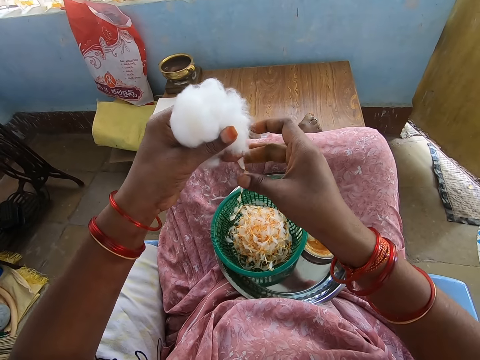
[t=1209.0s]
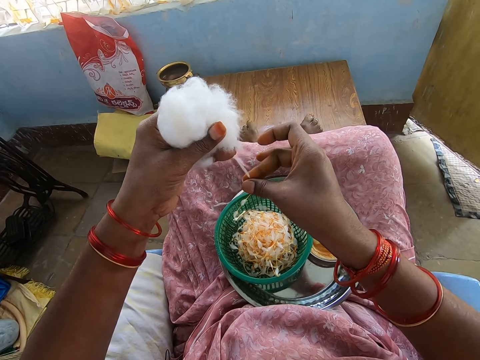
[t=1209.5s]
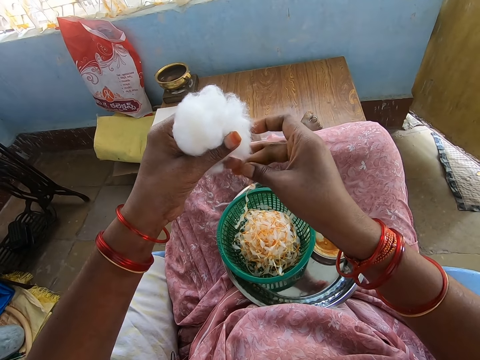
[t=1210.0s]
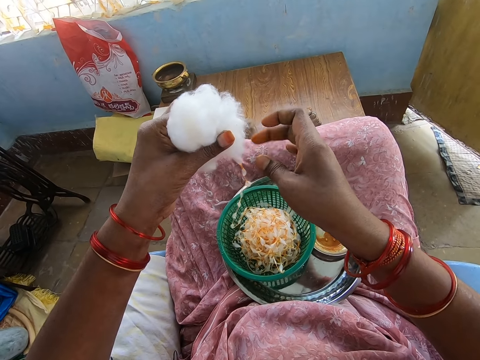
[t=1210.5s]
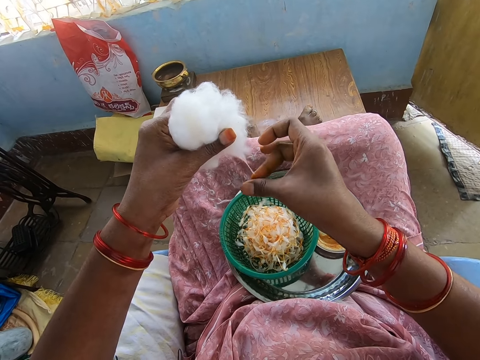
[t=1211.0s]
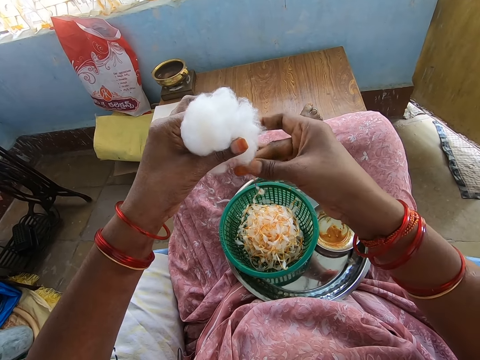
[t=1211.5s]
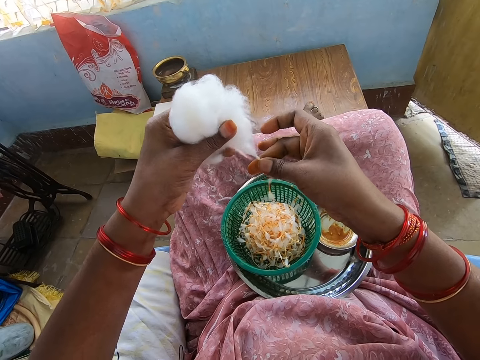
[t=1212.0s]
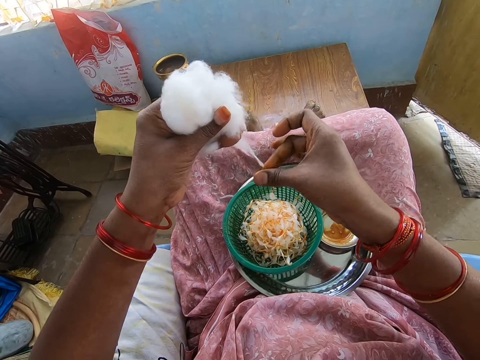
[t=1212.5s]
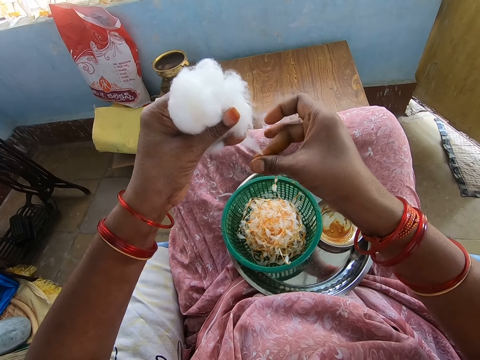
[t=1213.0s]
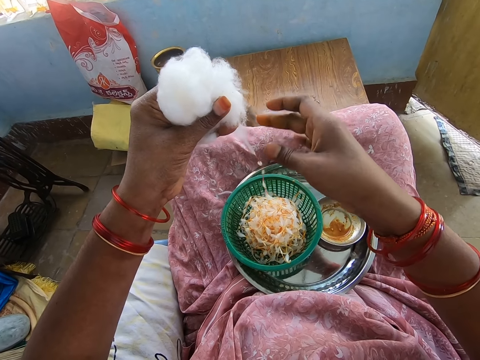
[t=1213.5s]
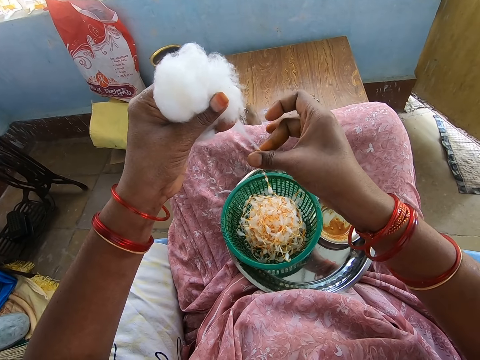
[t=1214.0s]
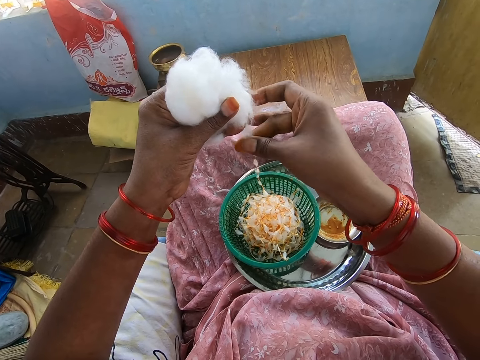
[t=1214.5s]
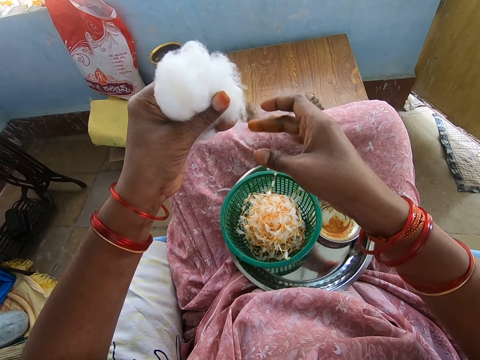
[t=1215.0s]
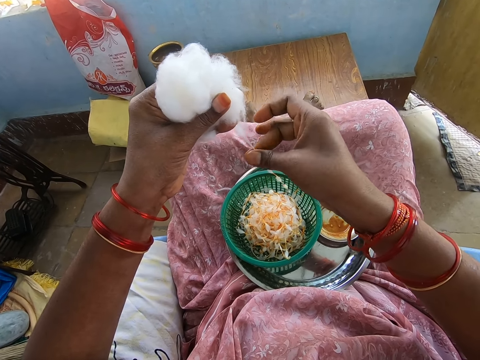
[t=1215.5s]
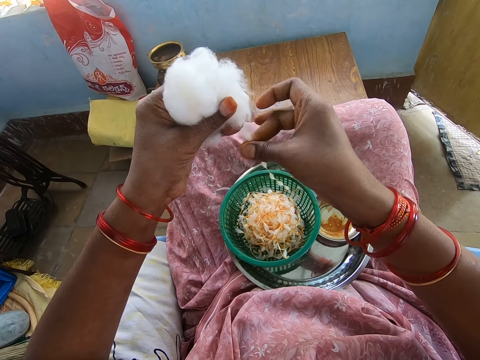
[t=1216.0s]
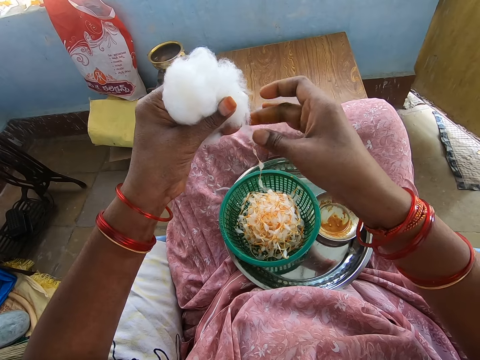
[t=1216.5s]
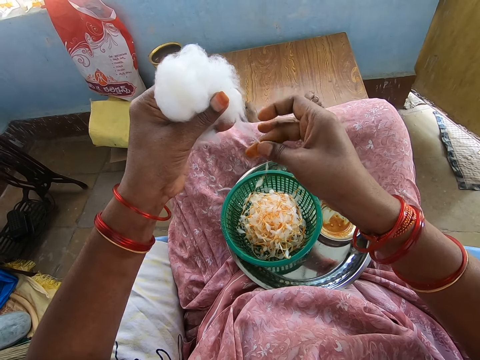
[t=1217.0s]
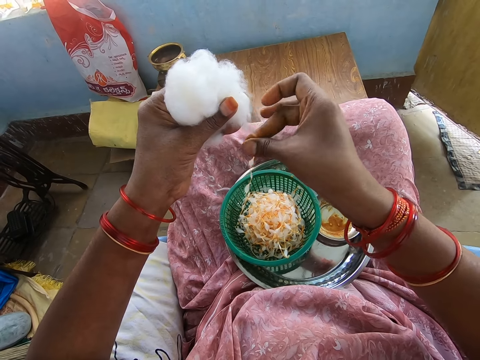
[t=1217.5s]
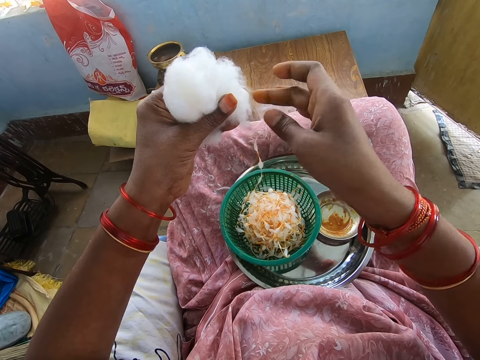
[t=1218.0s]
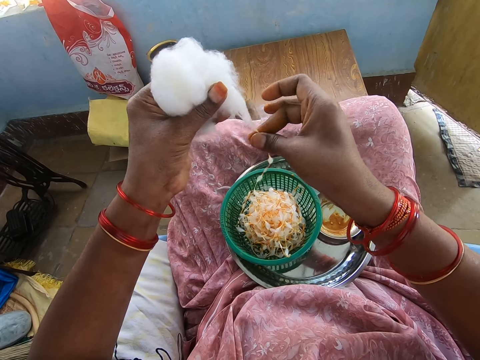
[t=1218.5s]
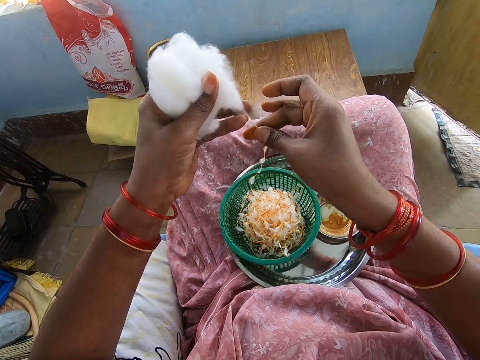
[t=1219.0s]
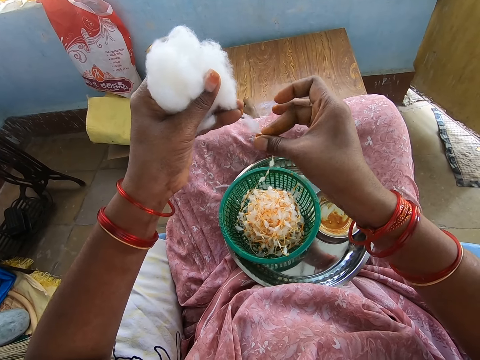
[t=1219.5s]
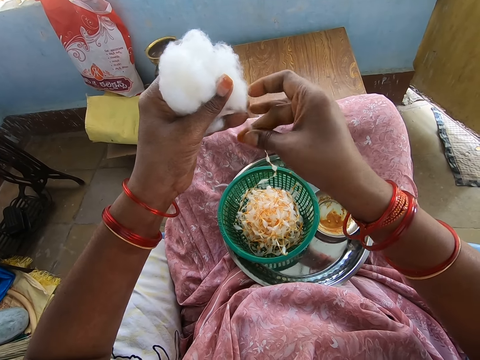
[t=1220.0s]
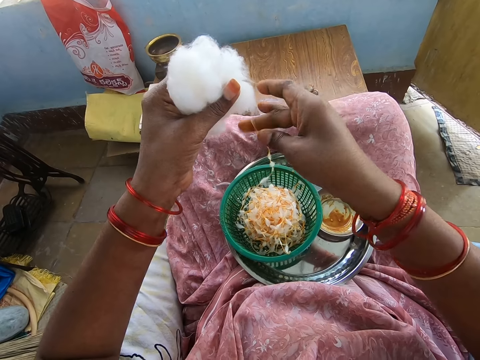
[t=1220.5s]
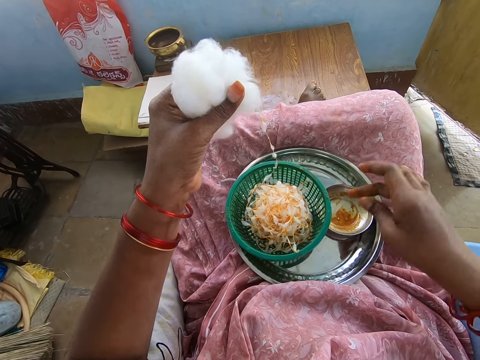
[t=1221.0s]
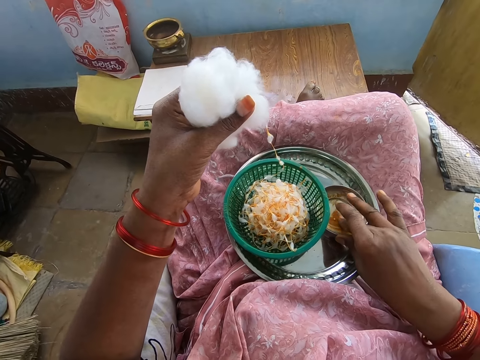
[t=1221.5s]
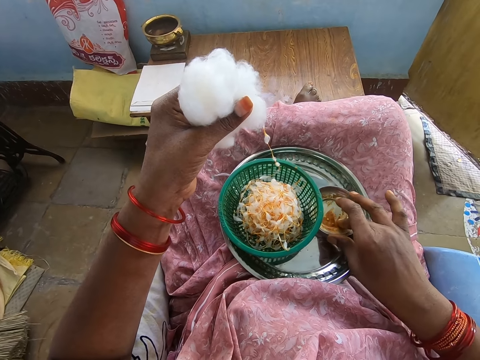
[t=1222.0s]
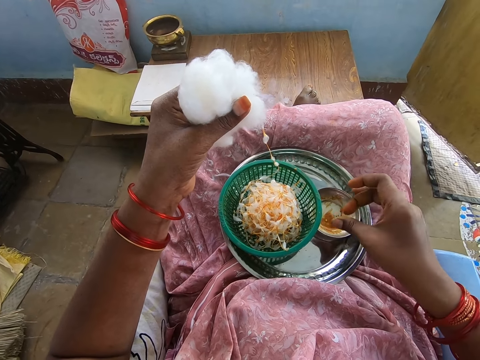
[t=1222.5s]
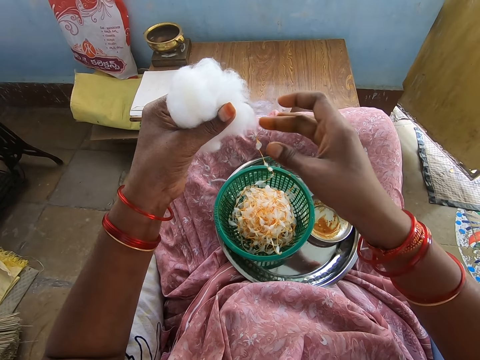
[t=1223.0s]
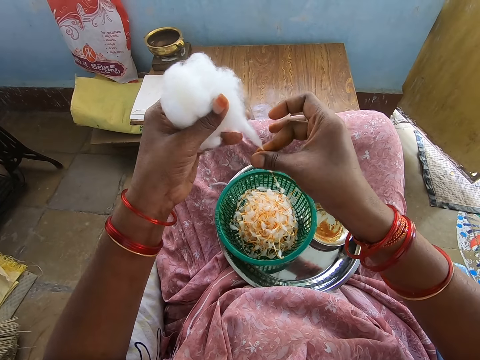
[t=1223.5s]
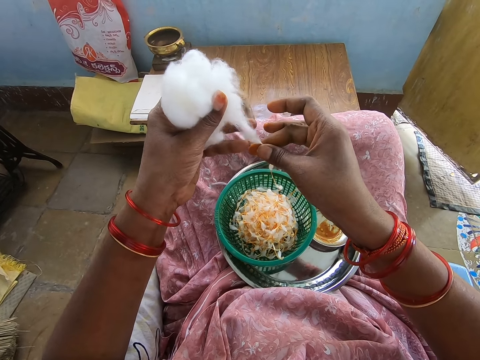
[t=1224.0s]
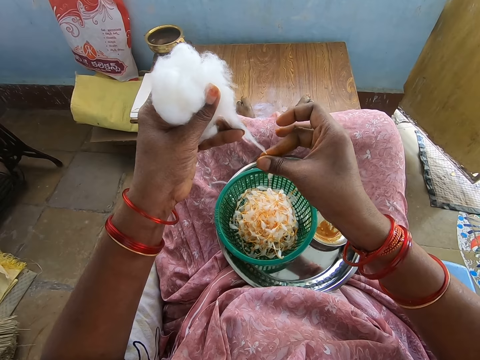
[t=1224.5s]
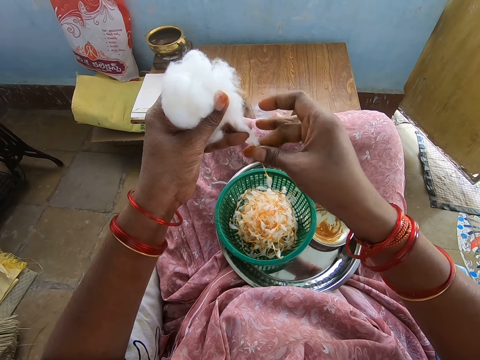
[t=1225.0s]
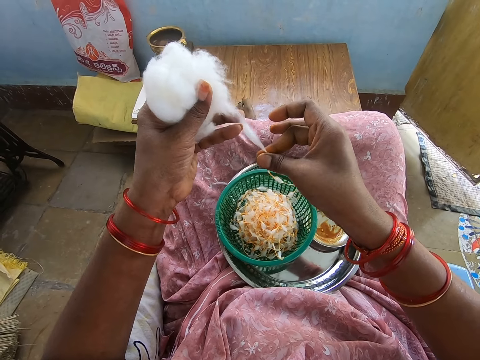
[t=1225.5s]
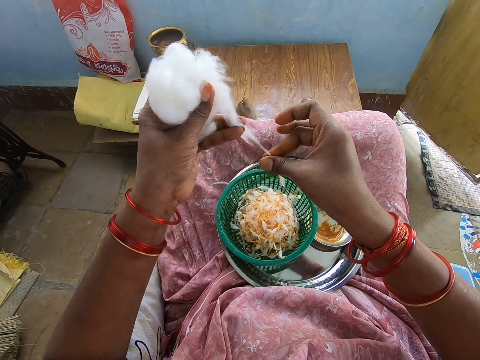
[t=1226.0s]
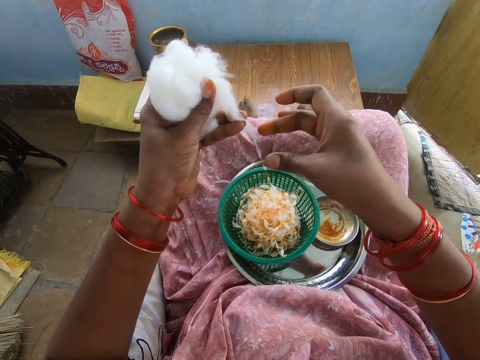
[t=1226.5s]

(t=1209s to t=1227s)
The camera wearer twists the yarn from the wool in her left hand into the sieve in the tray with her greasy right hand. She wipes her right hand in the container of grease in the tray on her lap. She touches something. She rubs the grease on her right hand. She twists the yarn from the wool in her left hand into the sieve in the tray with her greasy right hand.

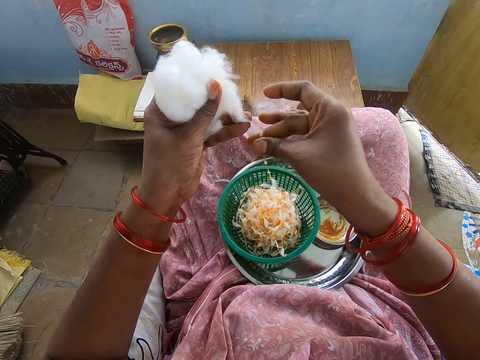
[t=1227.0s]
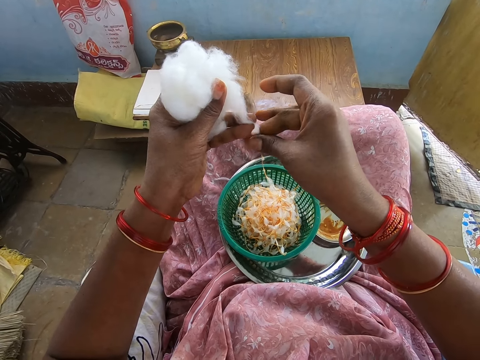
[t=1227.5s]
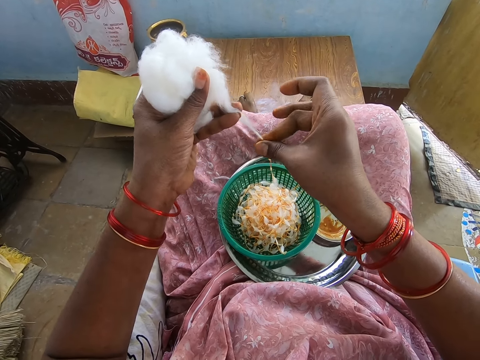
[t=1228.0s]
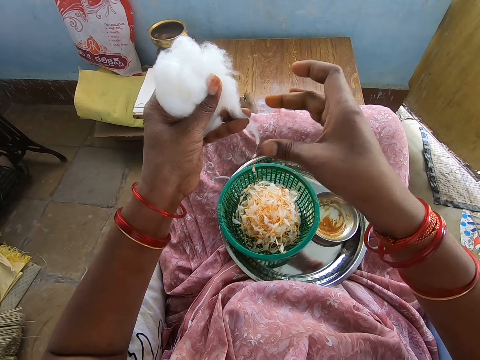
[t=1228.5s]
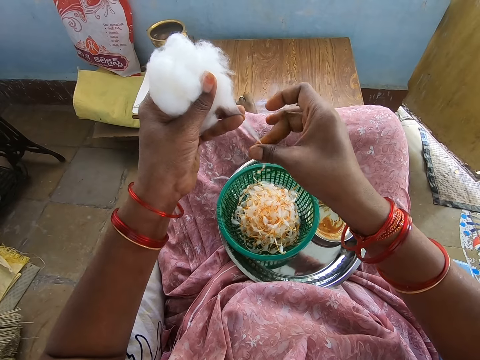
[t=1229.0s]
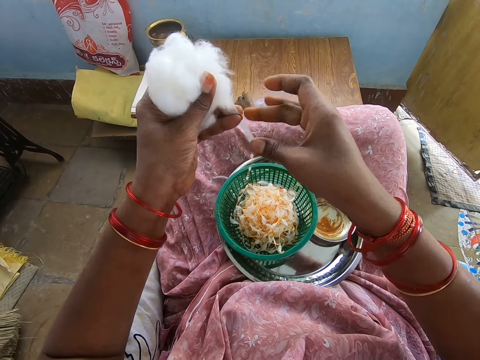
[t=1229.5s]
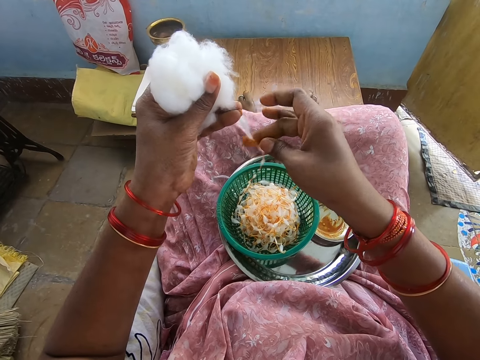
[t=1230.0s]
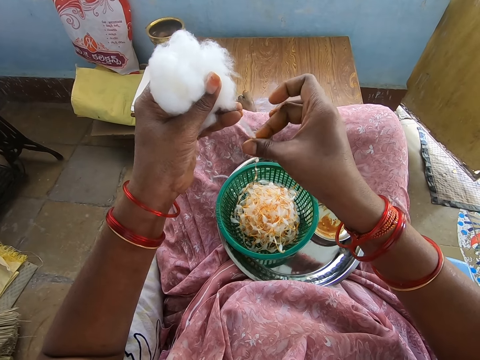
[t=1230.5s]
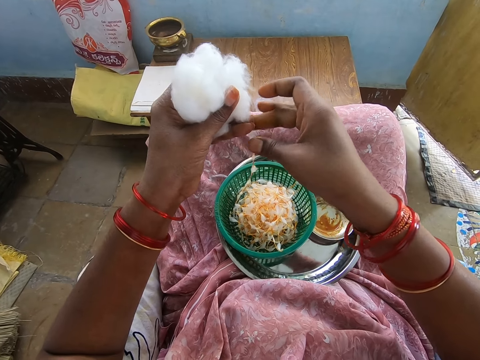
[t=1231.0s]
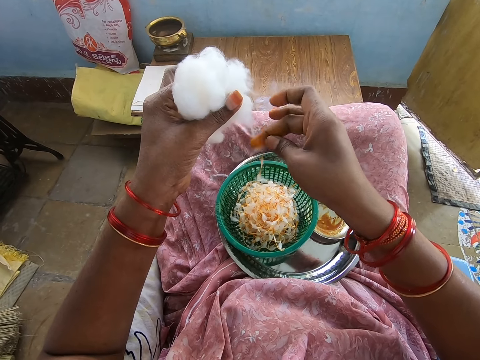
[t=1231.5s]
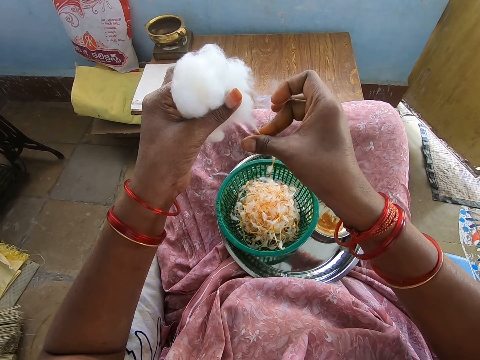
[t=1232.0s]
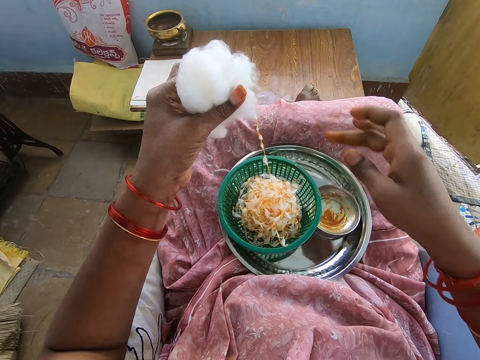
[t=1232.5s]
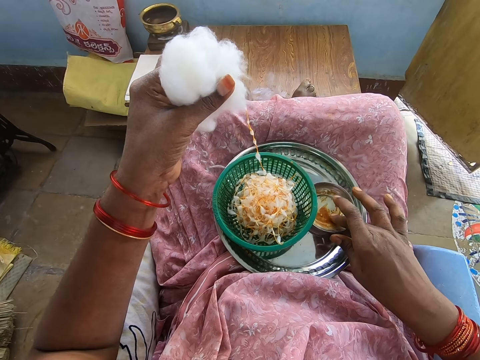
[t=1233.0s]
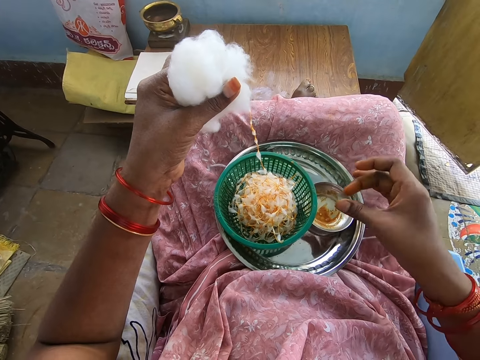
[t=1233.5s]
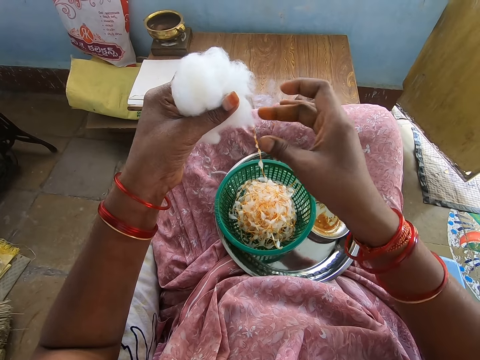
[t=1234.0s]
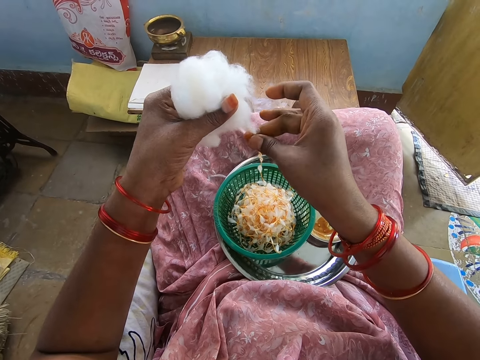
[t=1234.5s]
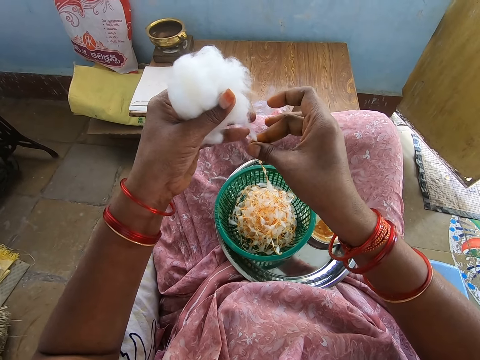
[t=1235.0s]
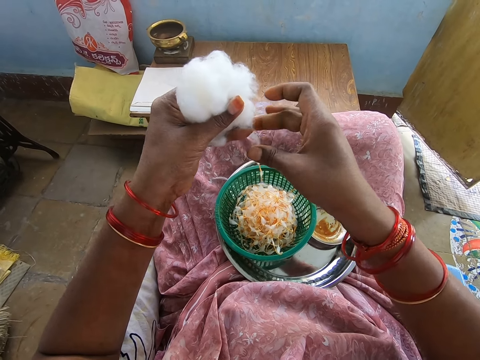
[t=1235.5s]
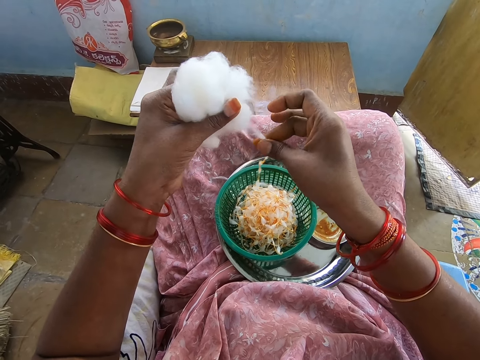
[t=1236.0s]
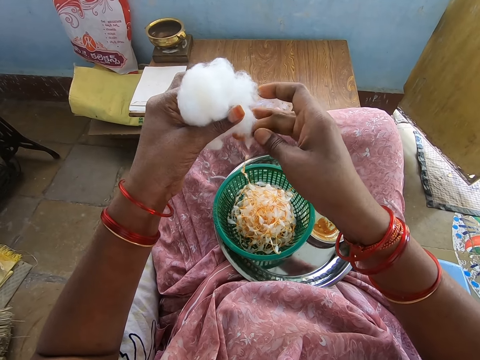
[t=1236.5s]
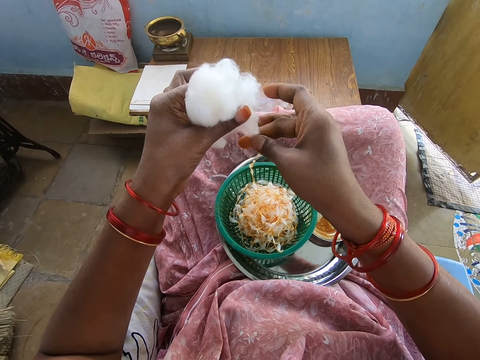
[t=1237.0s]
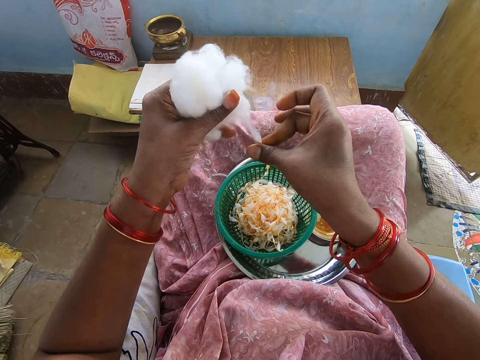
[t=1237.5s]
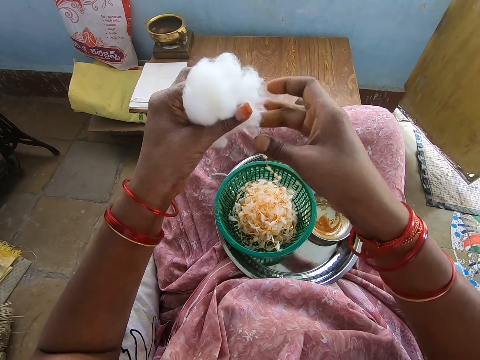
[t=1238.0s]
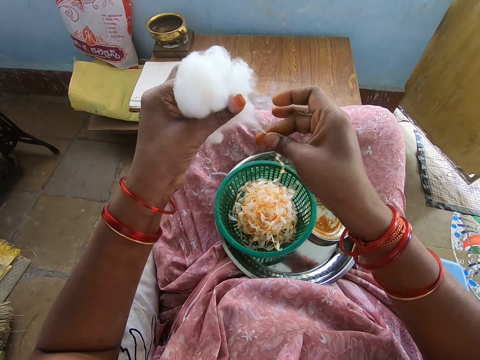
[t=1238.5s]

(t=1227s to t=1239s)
The camera wearer wipes her right hand in the container of grease in the tray on her lap. She touches something. She rubs the grease on her right hand. She twists the yarn from the wool in her left hand into the sieve in the tray with her greasy right hand.
